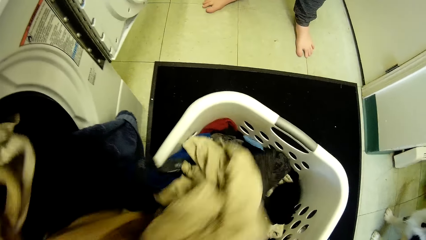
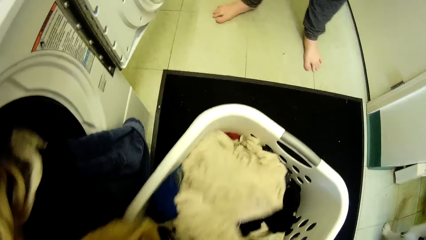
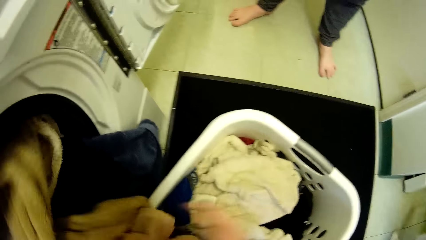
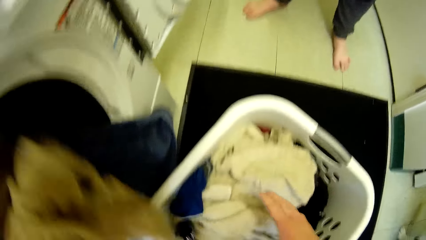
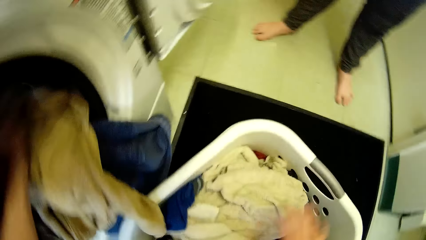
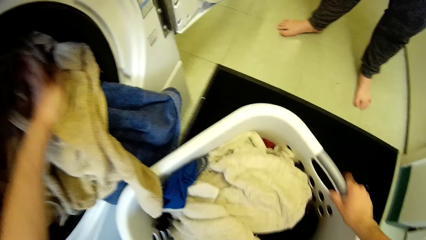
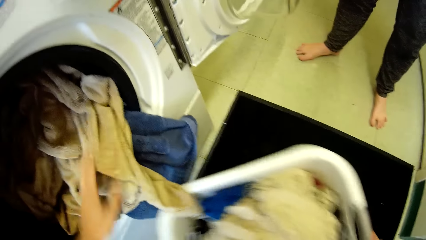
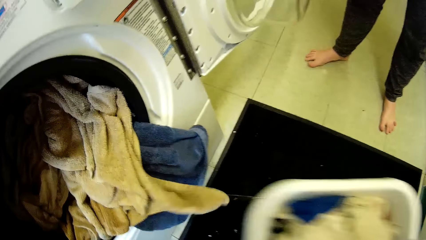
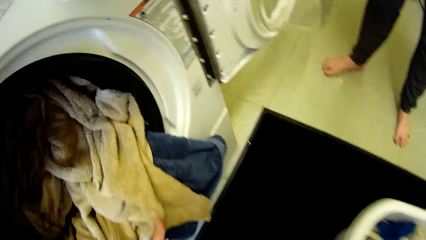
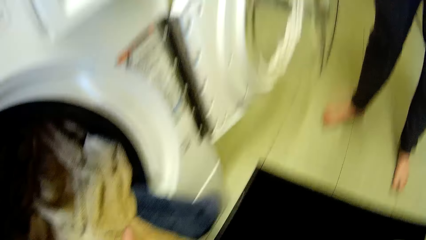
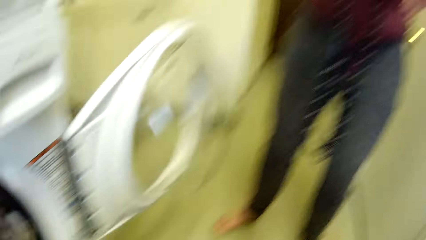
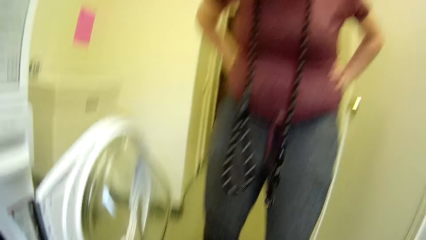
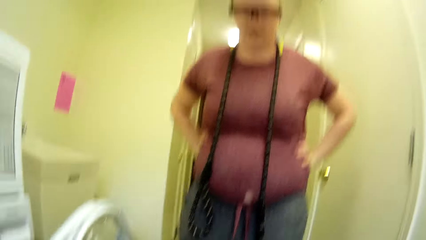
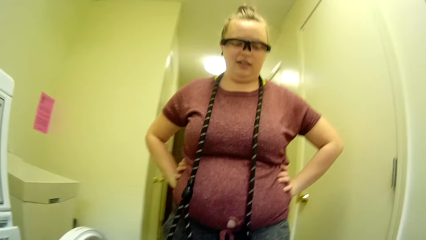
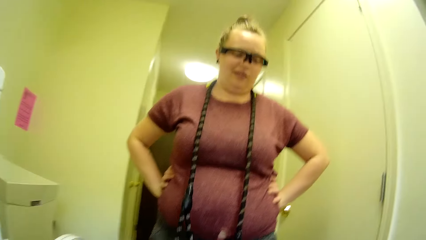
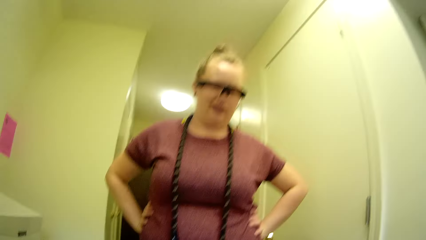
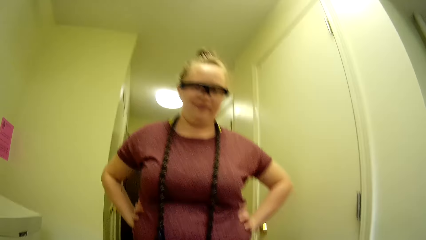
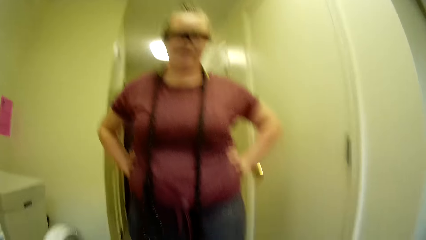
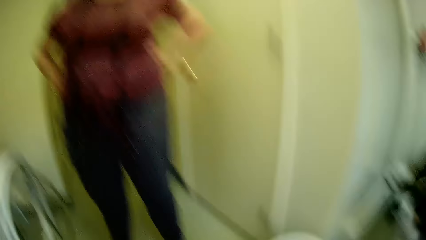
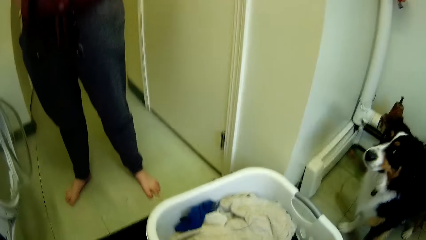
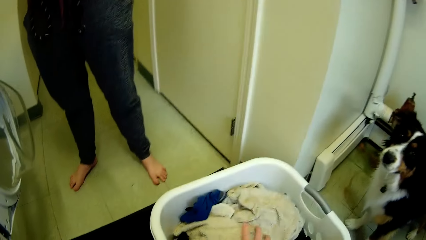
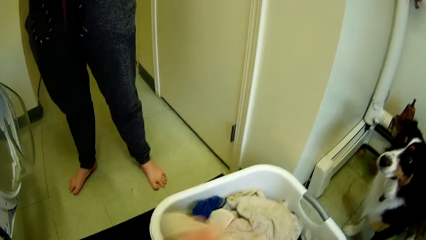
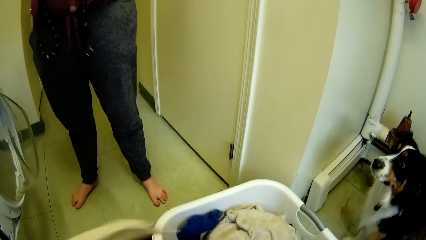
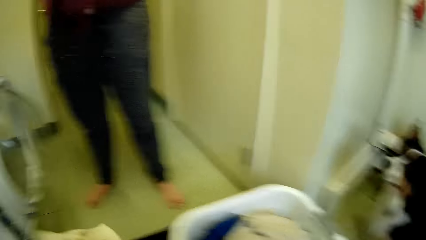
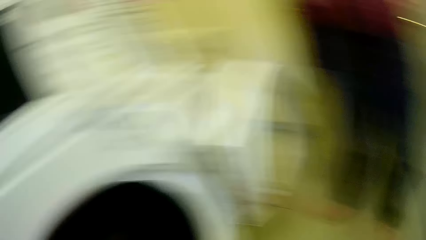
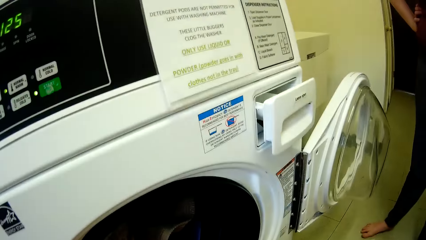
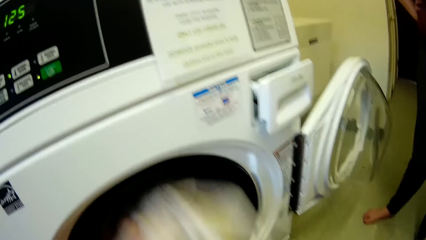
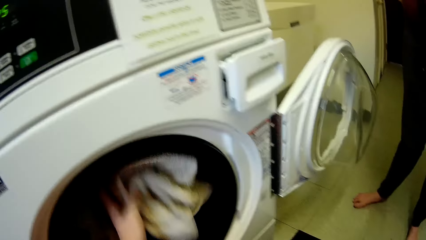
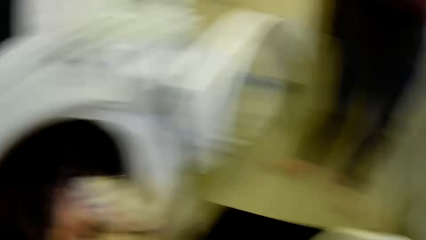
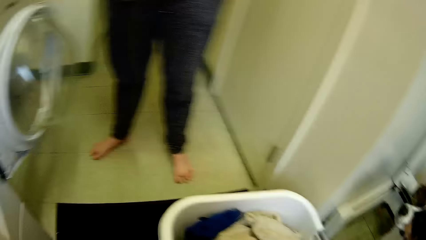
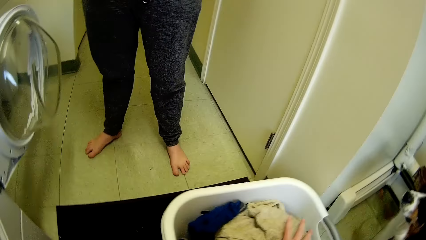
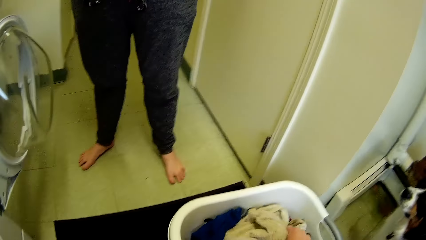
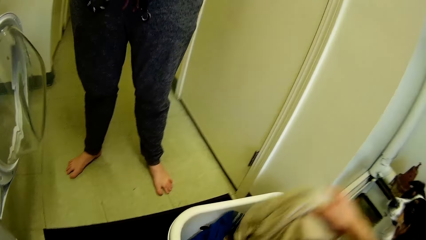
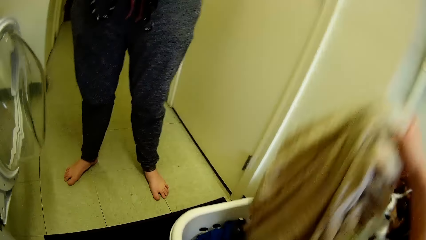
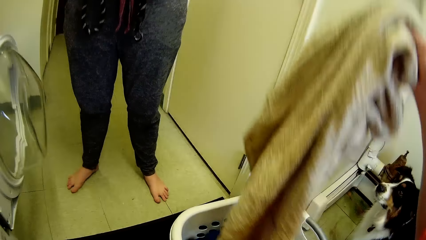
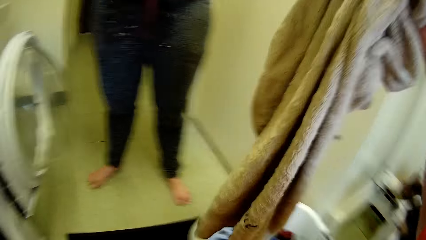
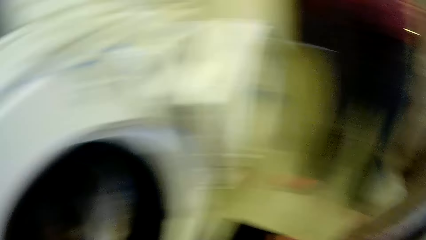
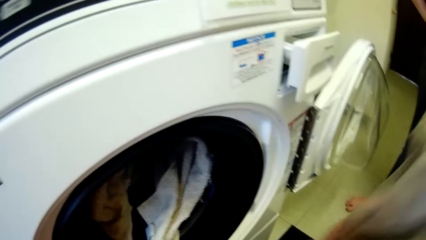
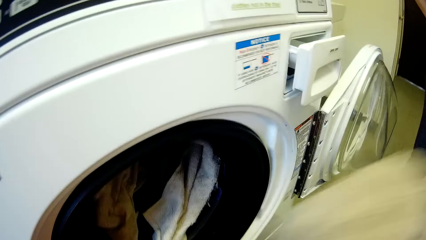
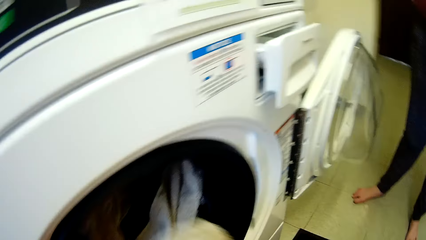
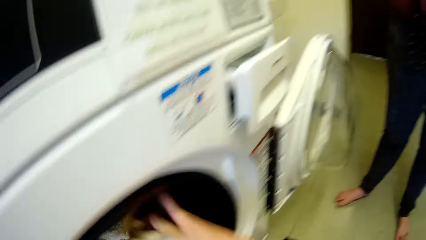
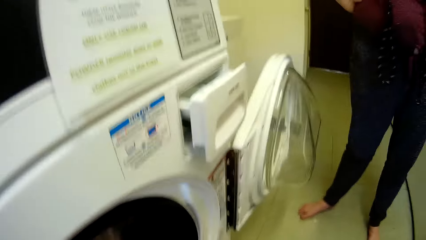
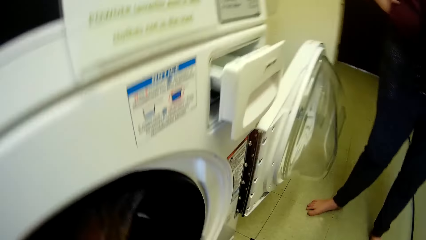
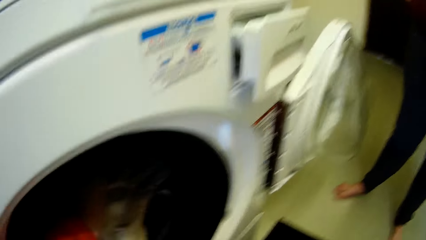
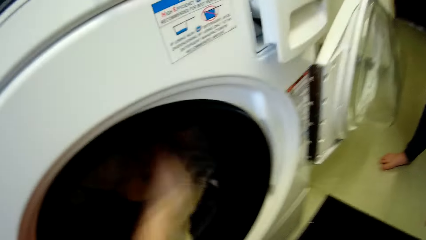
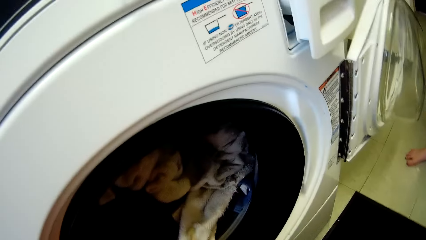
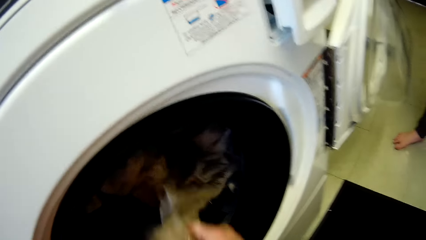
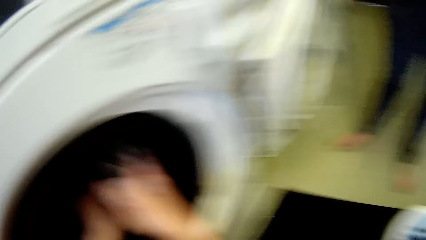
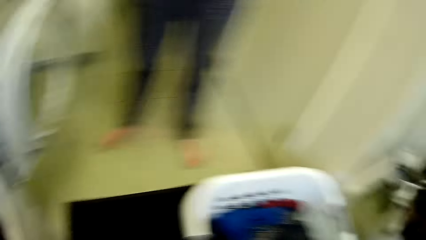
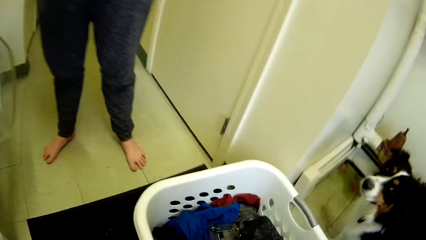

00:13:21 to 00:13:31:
The camera wearer moves the basket with the cloth pile on the floor with his right hand. He throws clothes into the washing machine from the basket with both hands.

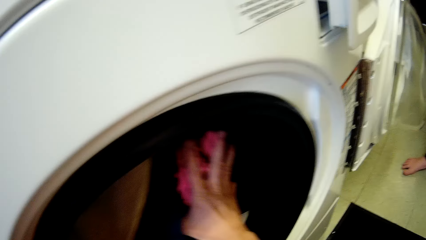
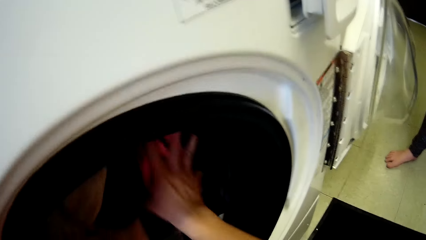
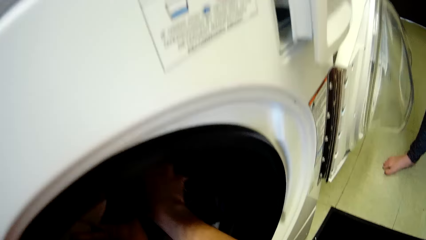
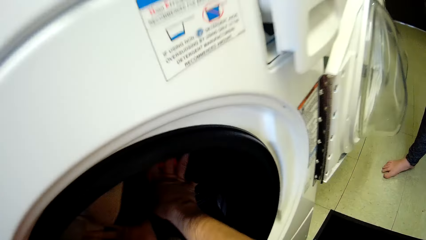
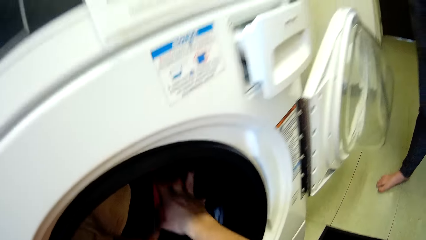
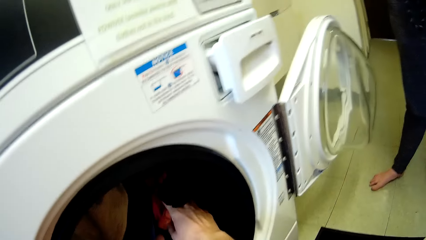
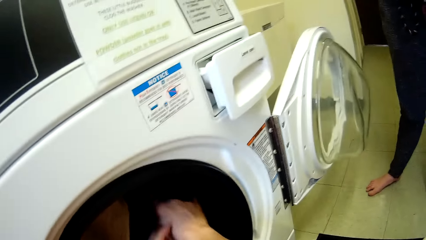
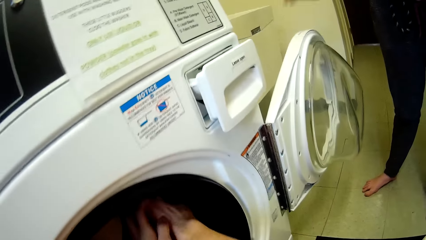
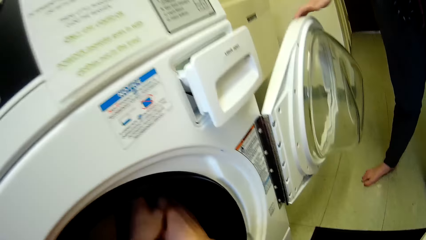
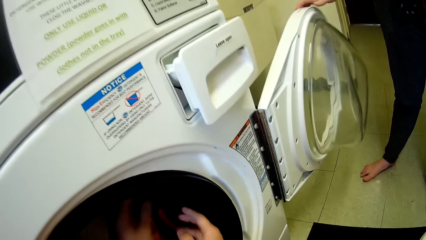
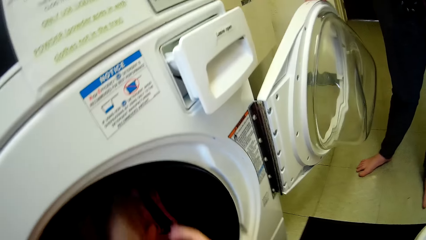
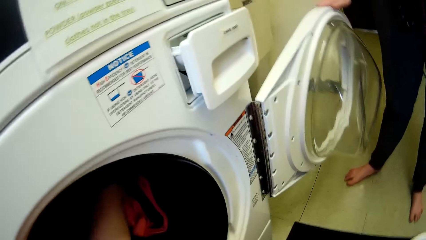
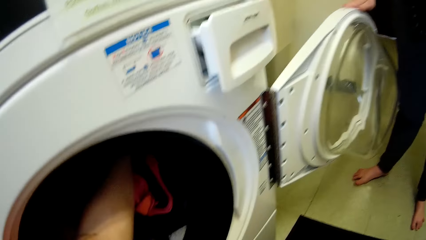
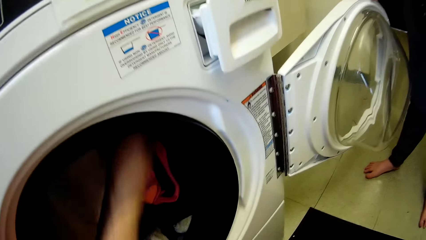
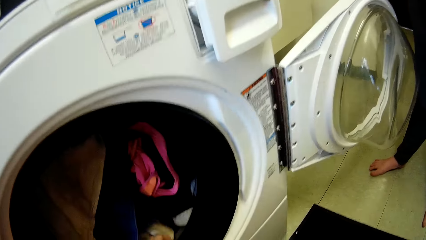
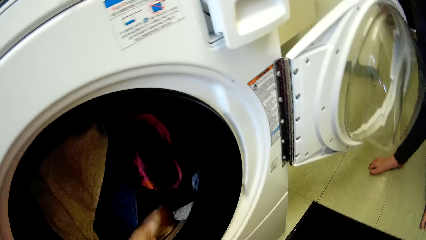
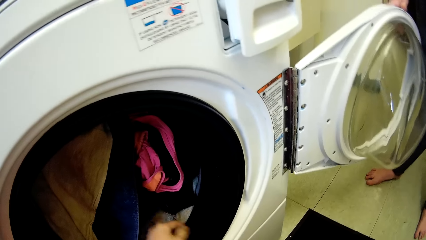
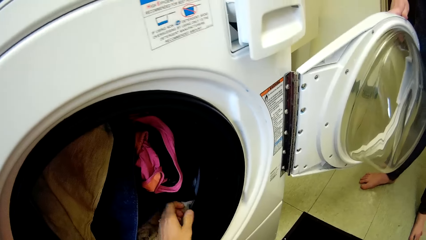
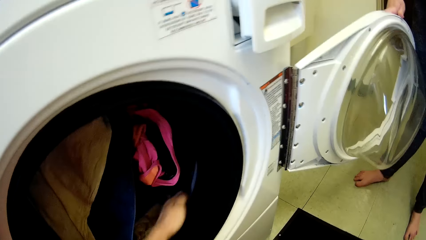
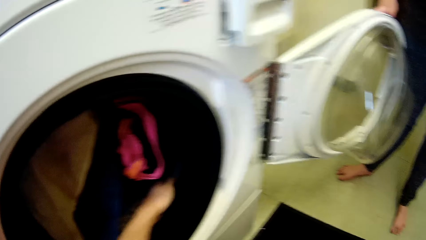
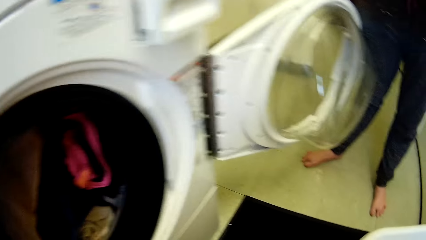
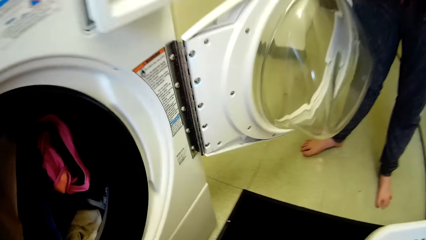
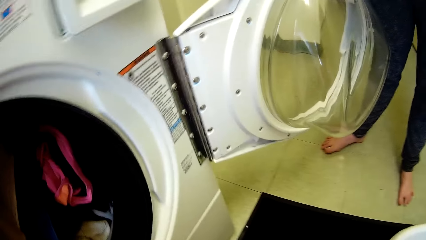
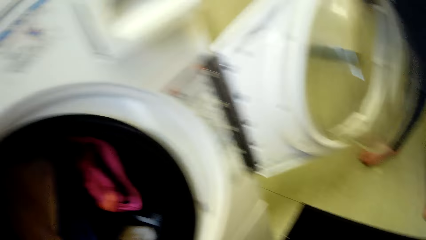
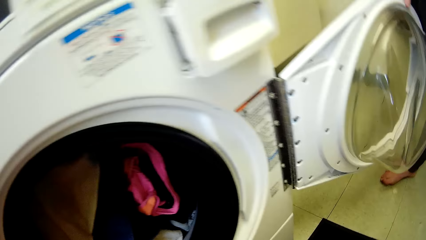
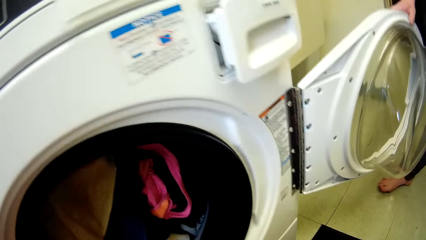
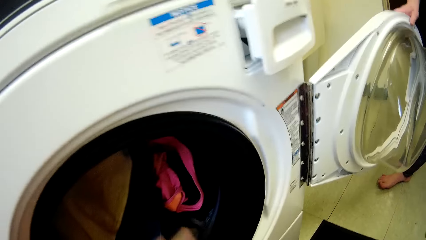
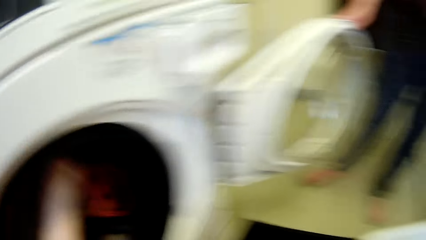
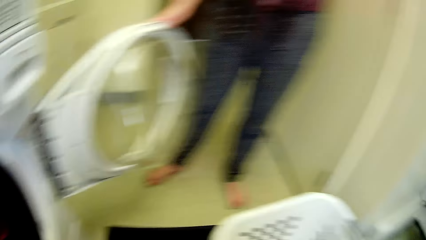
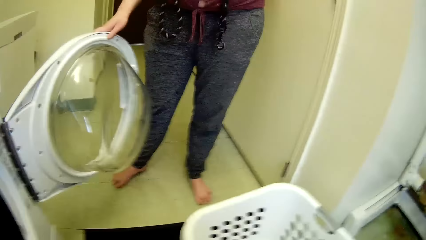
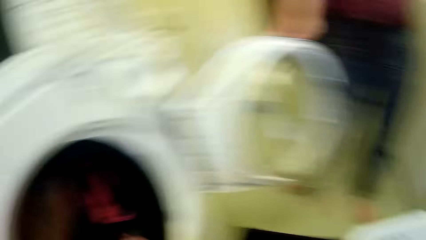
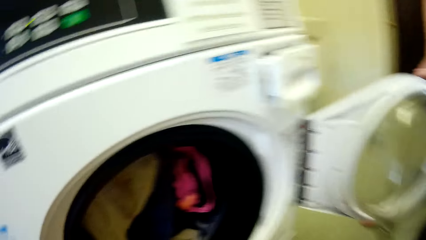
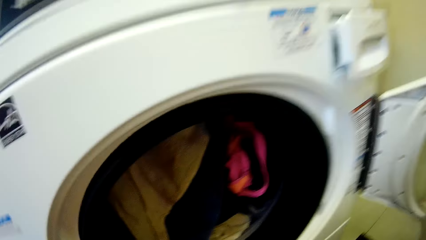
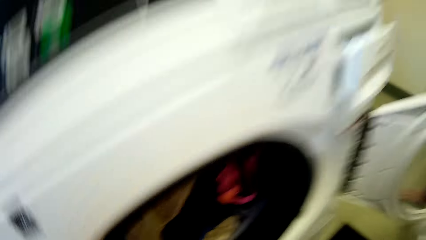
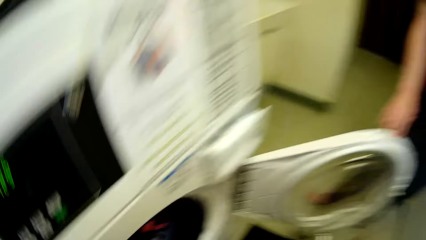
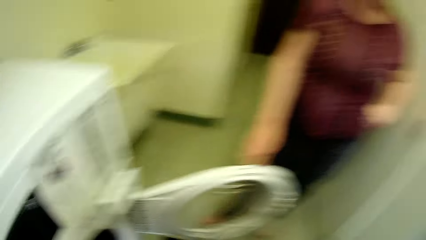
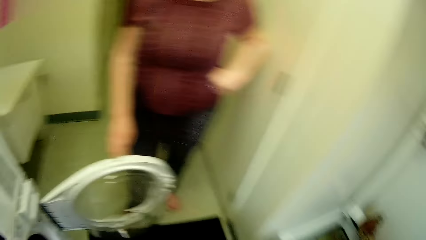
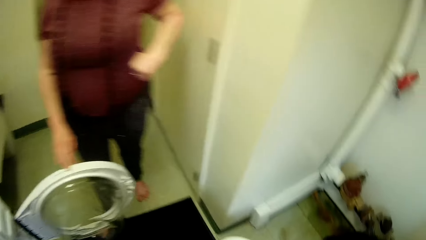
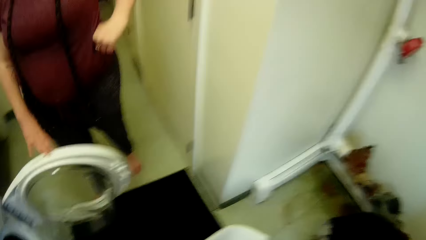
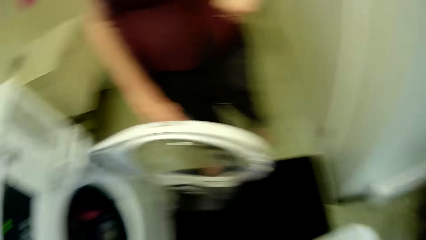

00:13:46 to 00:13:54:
The woman holds the laundry machine door with her right hand. The camera wearer adjusts clothes in the washing machine. They converse with the woman. They turn to the side.
